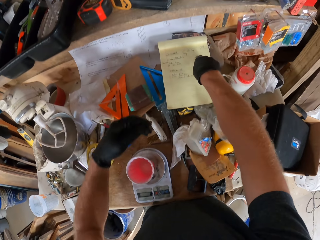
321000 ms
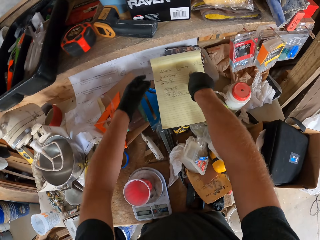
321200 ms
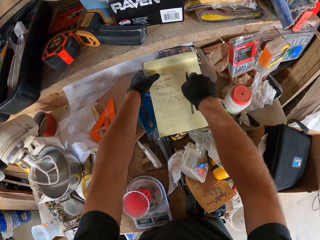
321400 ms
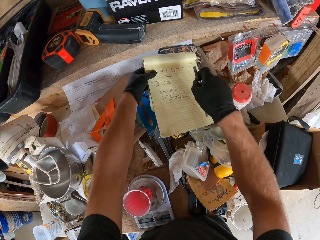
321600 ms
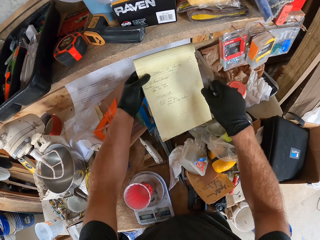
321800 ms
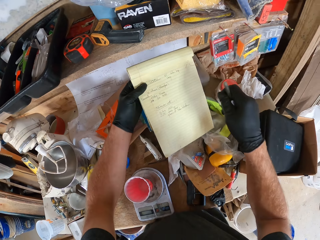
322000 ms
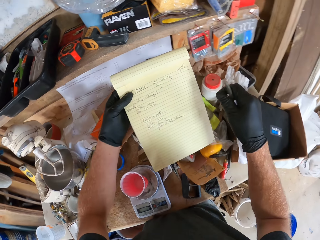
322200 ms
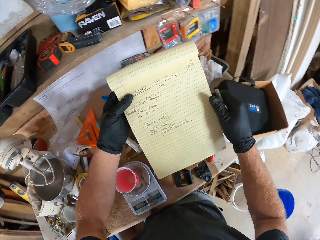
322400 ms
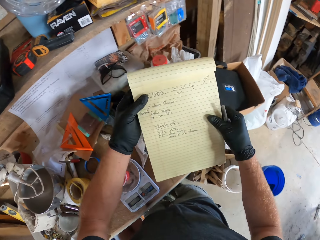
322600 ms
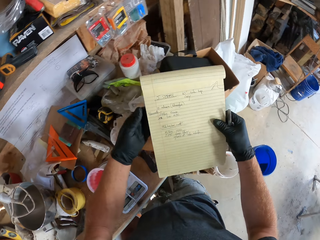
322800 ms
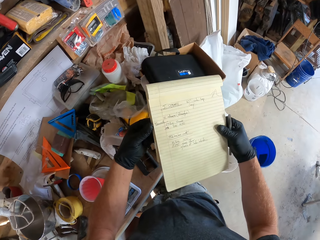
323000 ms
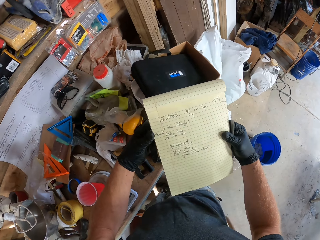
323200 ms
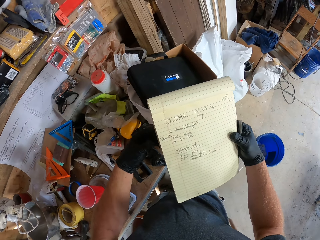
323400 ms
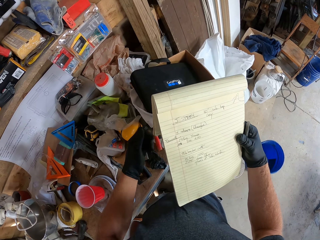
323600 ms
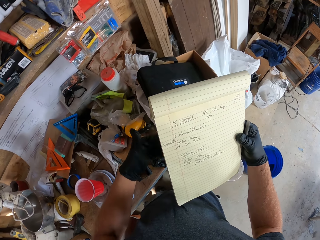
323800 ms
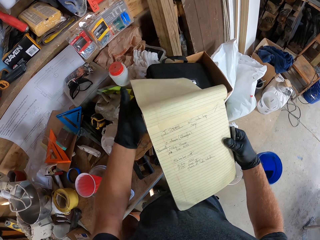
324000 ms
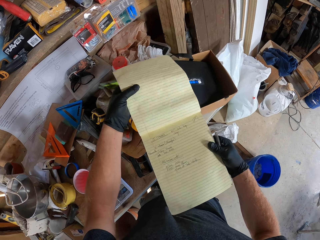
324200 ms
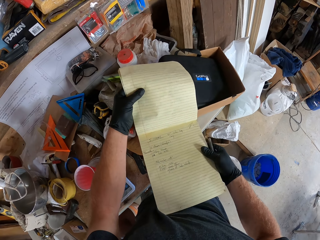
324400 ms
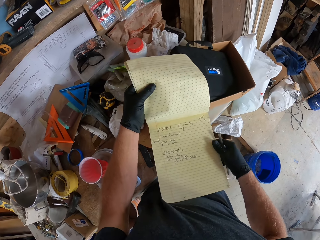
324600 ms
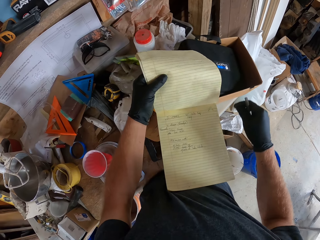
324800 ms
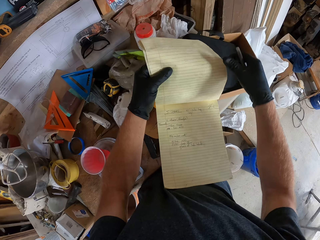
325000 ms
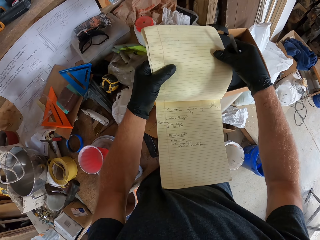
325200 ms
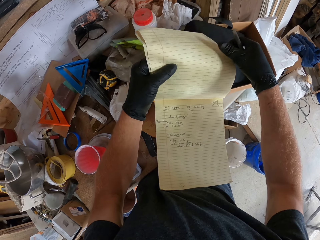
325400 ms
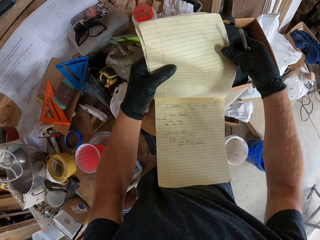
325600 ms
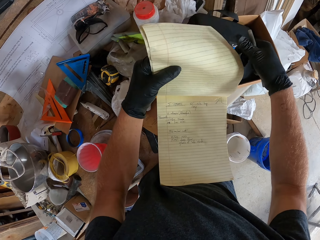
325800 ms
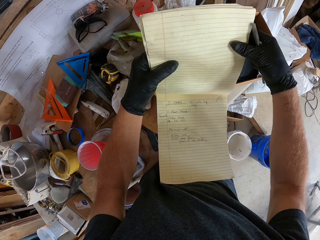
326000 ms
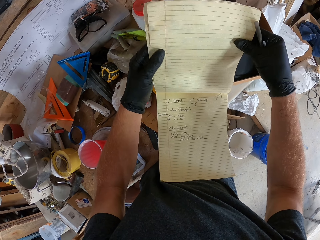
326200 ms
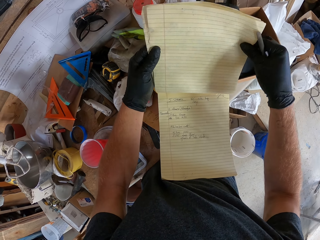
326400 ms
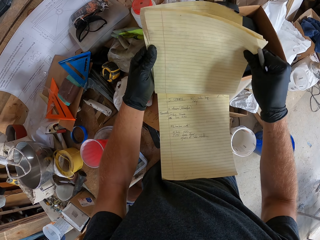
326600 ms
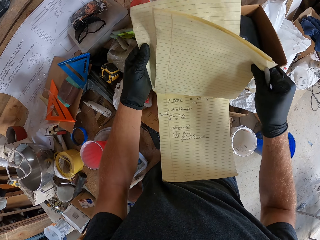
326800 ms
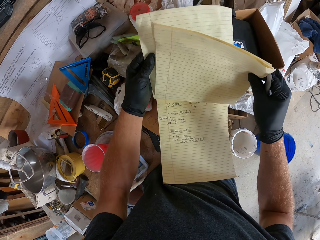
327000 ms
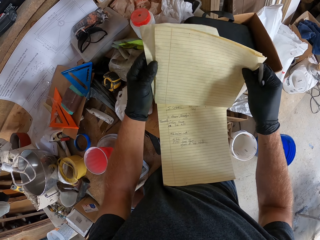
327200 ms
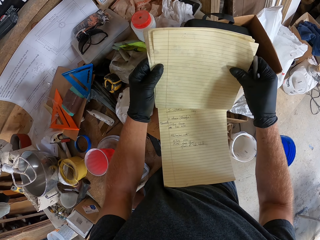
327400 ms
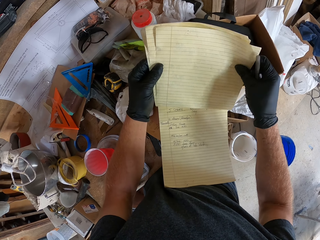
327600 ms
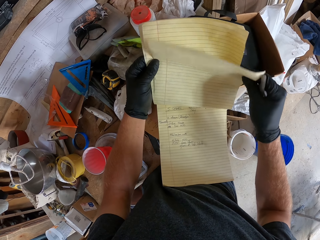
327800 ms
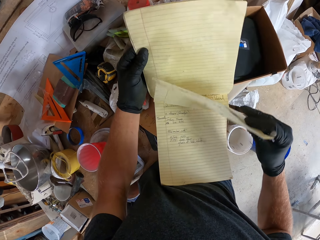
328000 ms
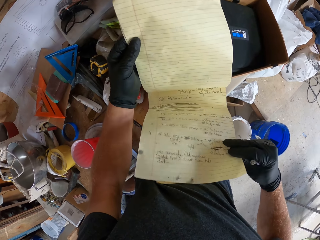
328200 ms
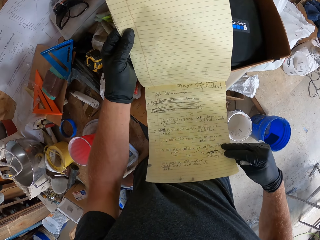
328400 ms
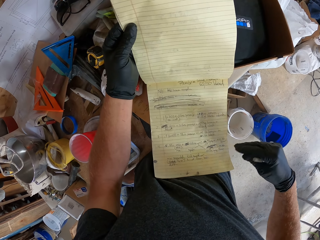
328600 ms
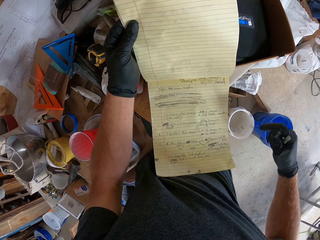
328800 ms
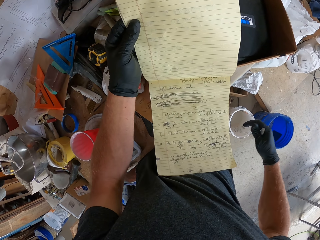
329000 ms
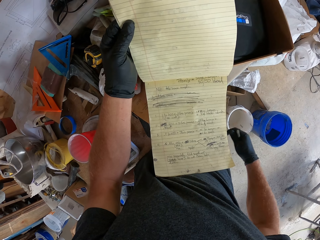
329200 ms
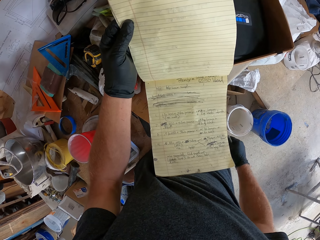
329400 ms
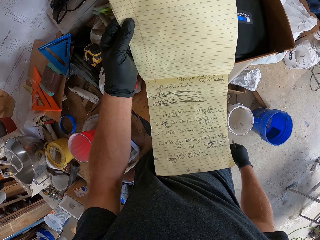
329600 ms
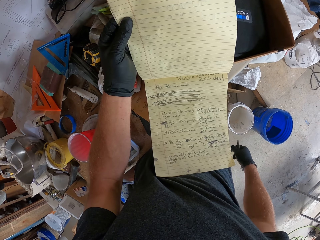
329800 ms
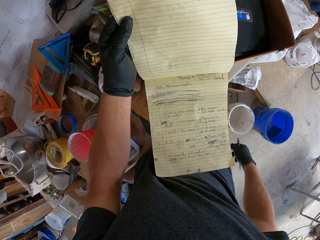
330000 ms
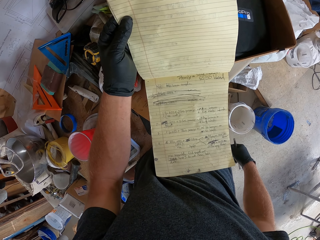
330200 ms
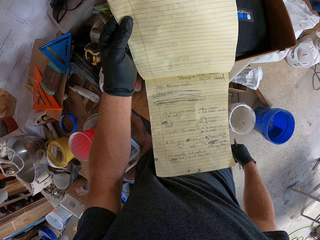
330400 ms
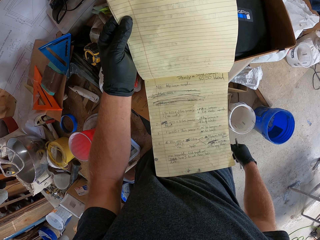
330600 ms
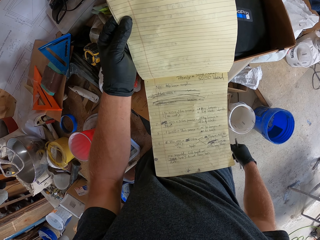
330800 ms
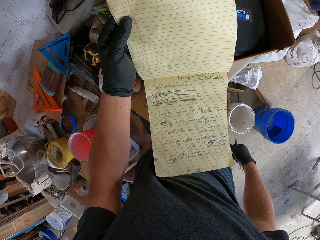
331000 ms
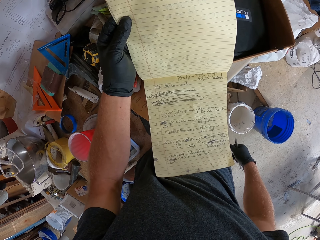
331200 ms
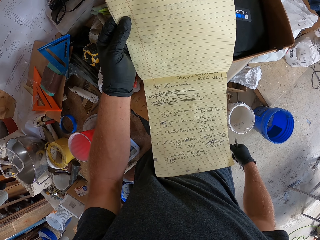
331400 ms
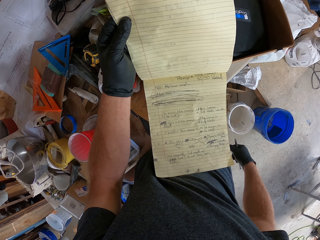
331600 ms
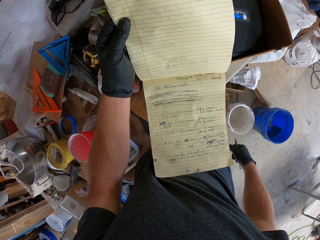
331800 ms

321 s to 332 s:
The camera wearer picks up the pen. They pick up the book. They hold the book. They look at the book. They move the page. They put the book on the table. They touch the book. They flip the page. They look at the book.

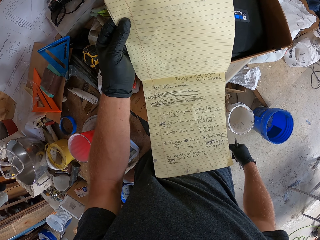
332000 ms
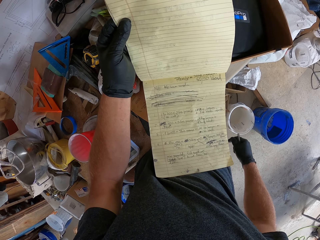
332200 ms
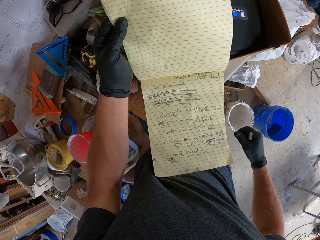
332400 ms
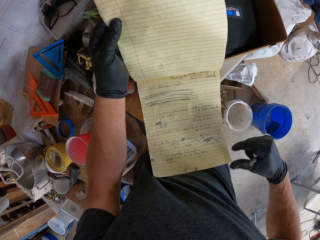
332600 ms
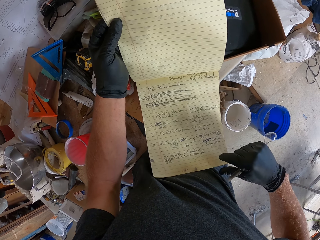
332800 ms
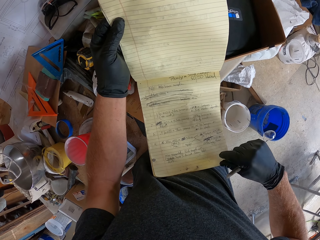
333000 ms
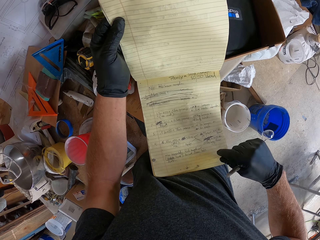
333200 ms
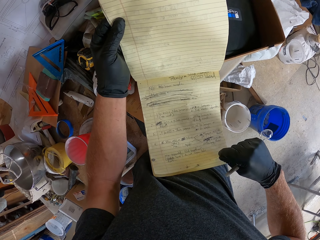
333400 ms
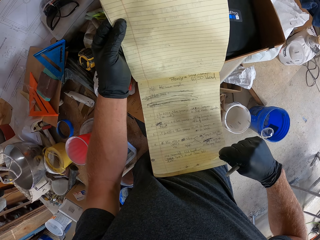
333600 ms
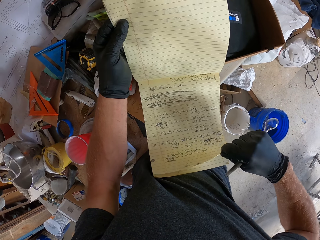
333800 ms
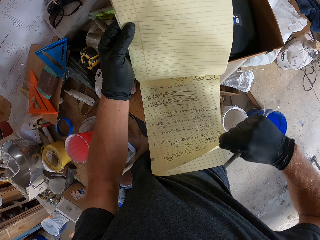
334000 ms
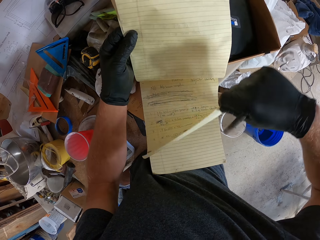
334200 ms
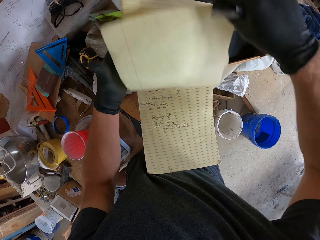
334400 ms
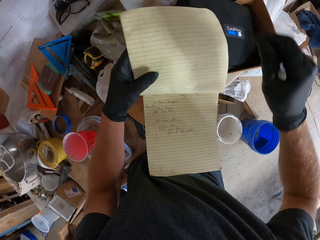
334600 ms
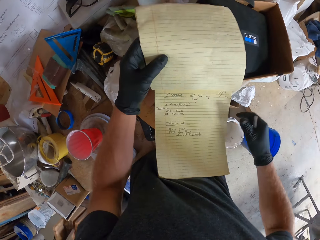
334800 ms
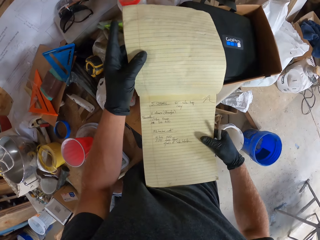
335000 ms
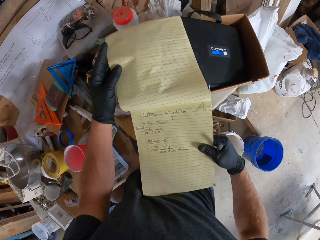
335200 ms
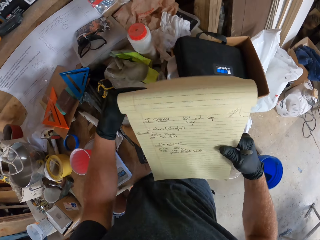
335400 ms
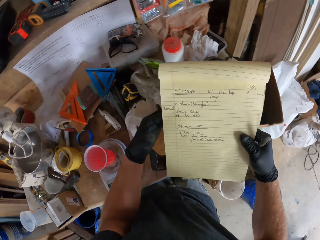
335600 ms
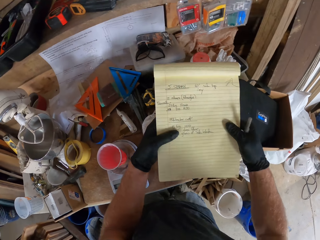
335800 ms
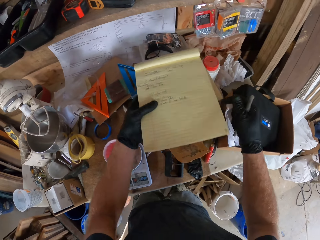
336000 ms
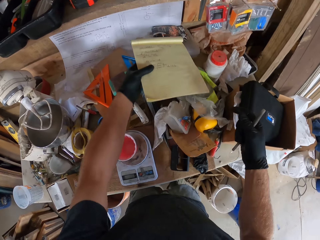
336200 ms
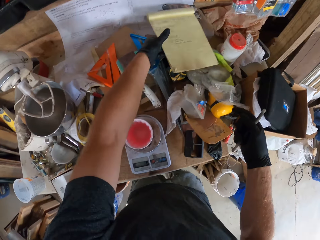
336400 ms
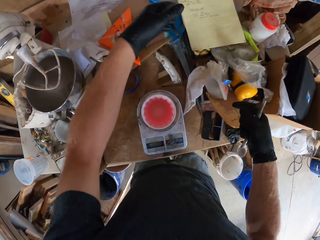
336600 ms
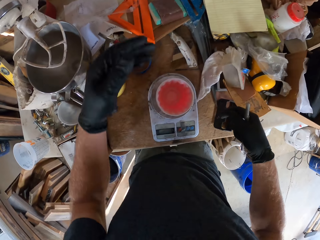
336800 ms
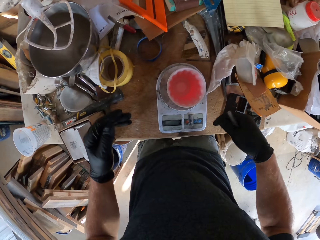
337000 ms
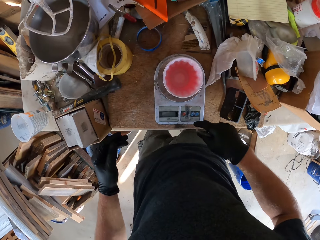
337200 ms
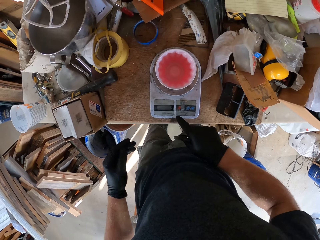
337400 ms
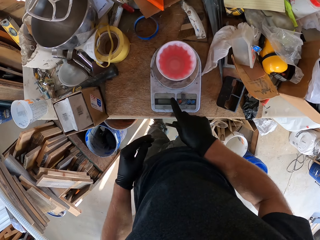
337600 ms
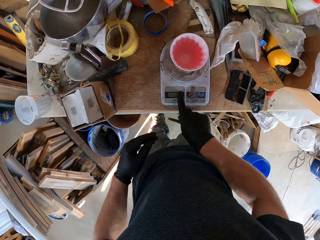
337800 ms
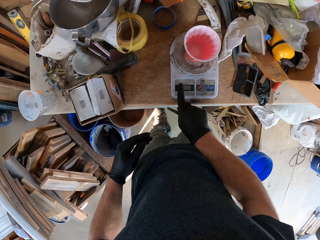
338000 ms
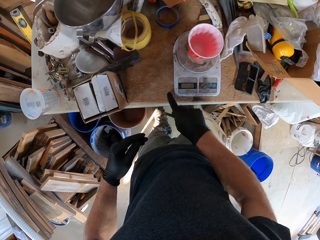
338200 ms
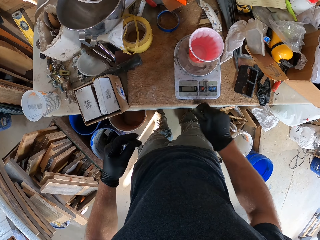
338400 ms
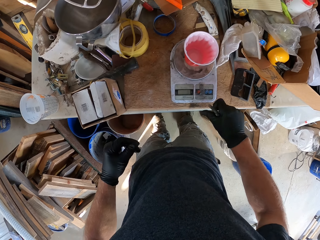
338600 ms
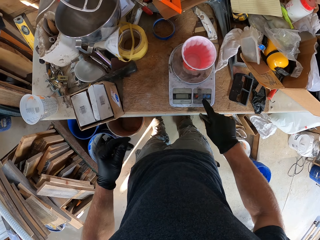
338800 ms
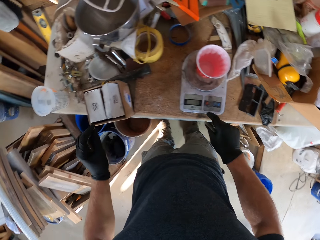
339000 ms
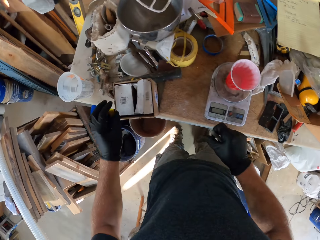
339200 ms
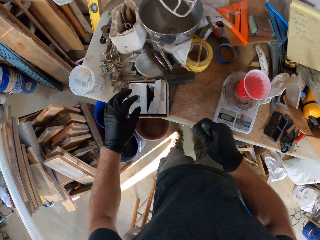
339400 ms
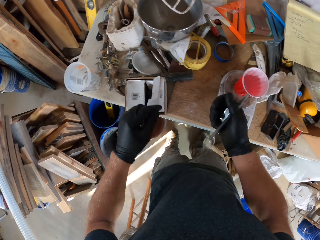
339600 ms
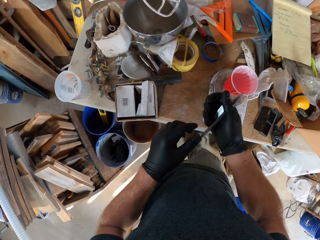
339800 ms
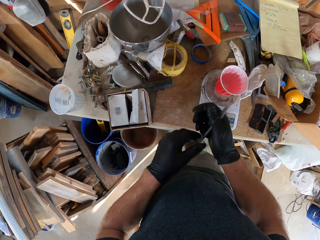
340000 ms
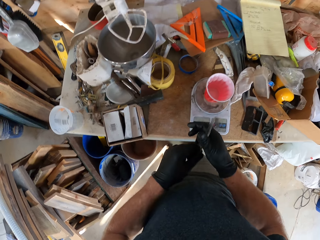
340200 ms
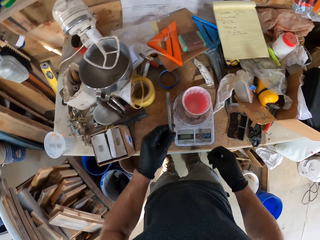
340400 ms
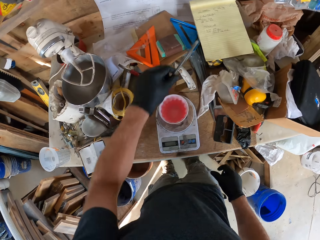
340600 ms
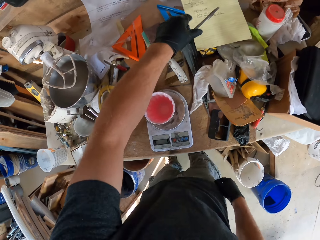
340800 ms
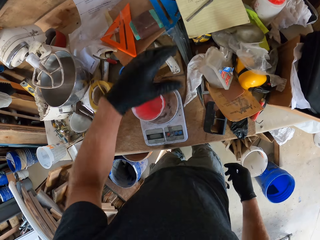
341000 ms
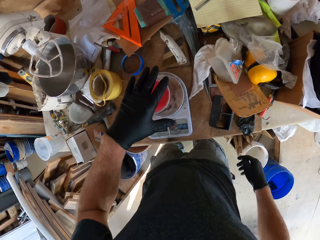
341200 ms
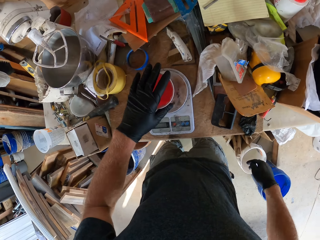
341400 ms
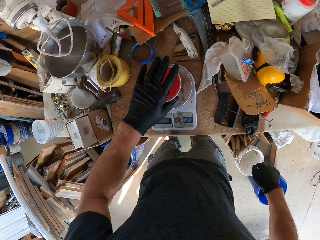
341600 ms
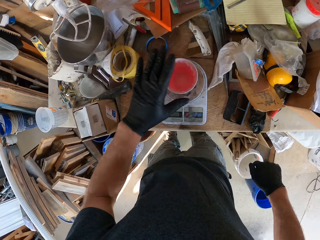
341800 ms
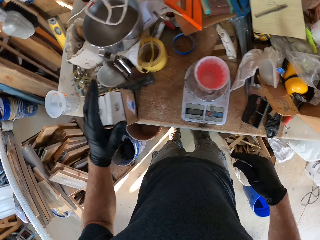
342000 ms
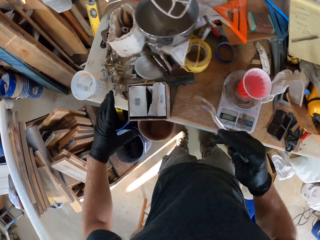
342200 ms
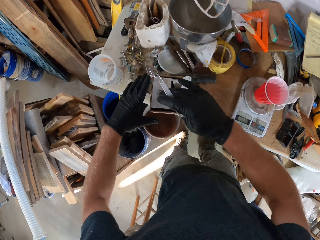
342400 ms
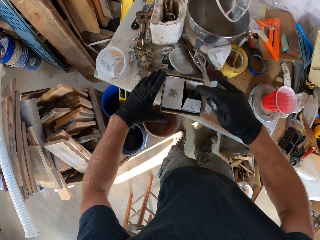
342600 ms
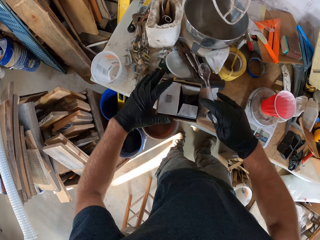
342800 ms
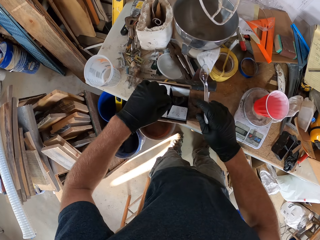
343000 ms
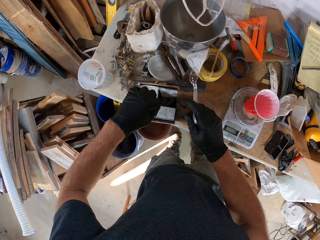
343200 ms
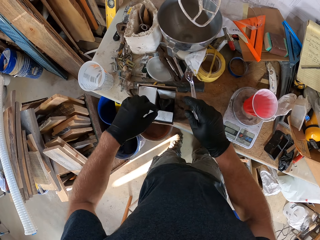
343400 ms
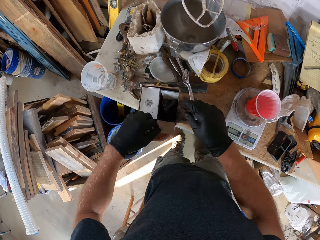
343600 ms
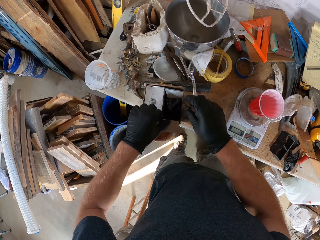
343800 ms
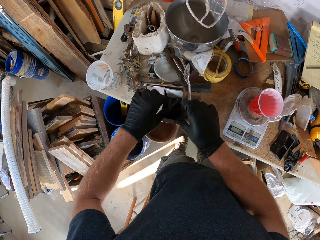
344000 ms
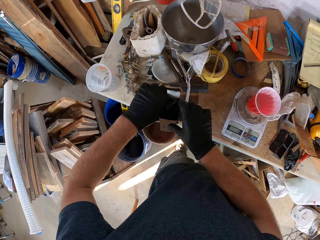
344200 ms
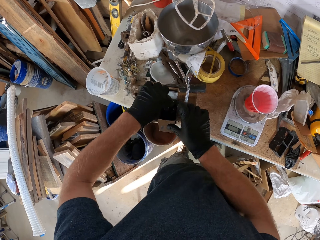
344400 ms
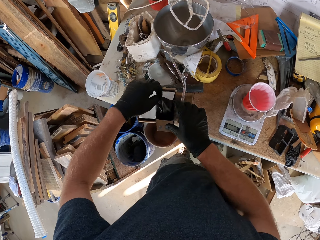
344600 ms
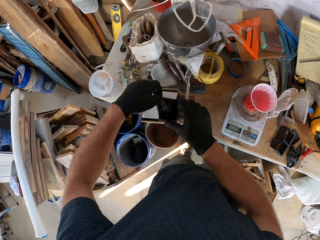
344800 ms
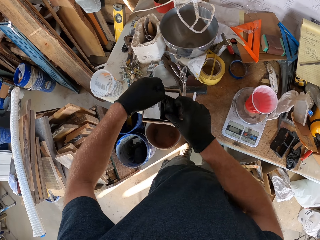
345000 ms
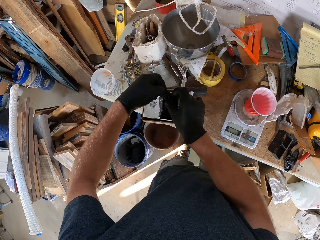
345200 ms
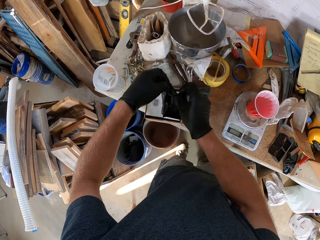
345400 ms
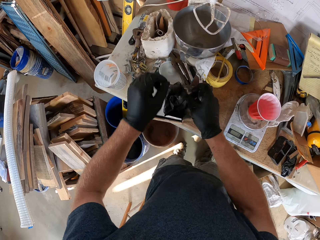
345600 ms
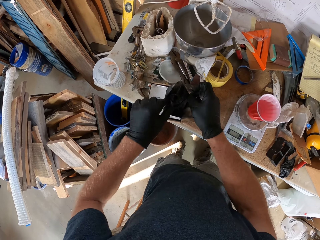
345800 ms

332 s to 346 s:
The camera wearer flips the page. They lift the book. They pass the book to the left hand. They put the book on top of the box. They wipe the weighing scale with the finger. They touch the weighing scale. They pass the pen to the left hand. They put the pen on top of the book. They touch a cup on the weighing scale. They touch the carton box. They open the carton box. They open the polythene bag.
